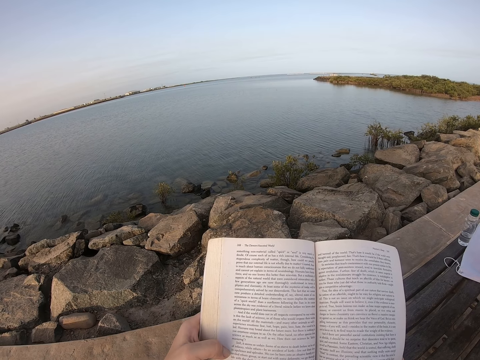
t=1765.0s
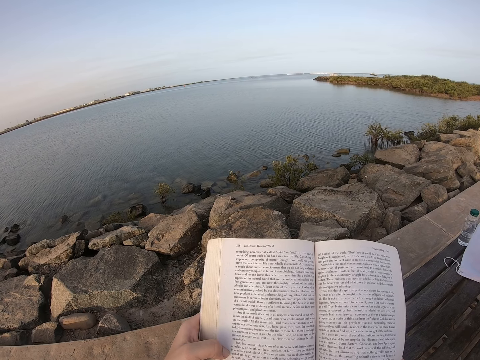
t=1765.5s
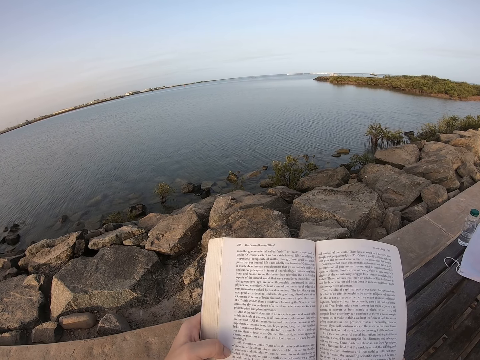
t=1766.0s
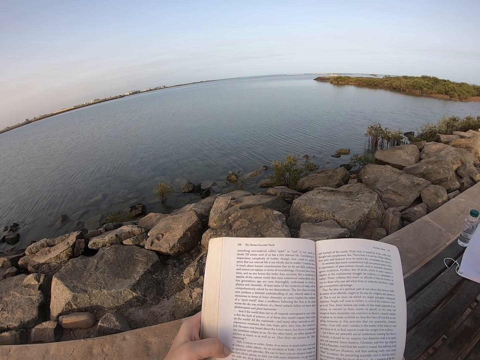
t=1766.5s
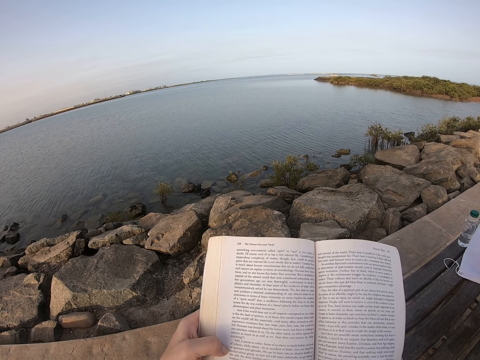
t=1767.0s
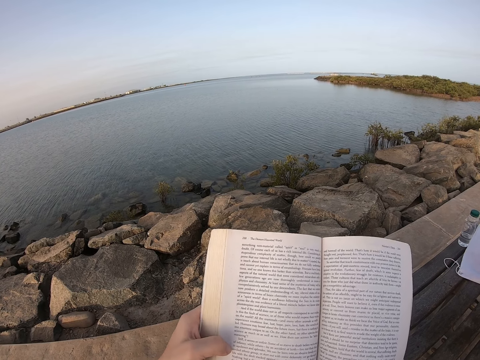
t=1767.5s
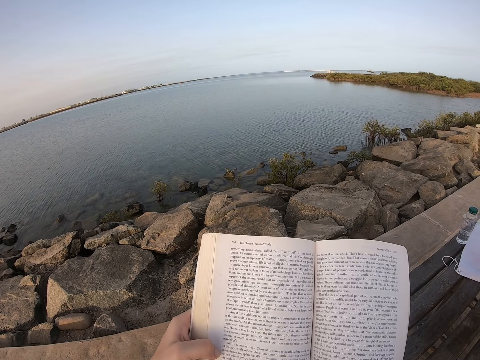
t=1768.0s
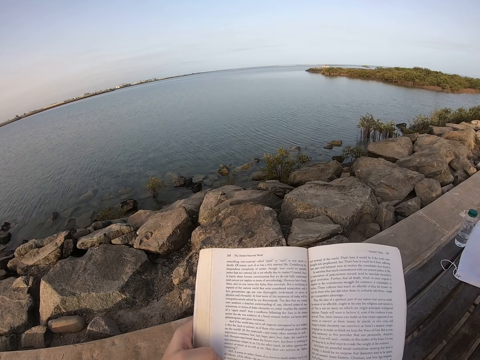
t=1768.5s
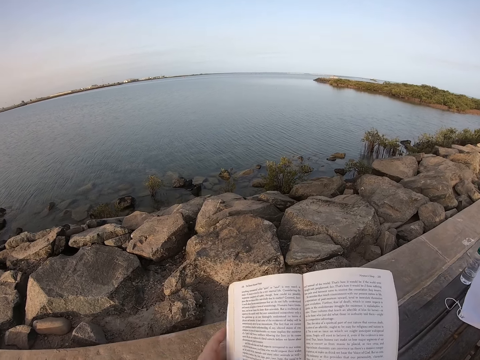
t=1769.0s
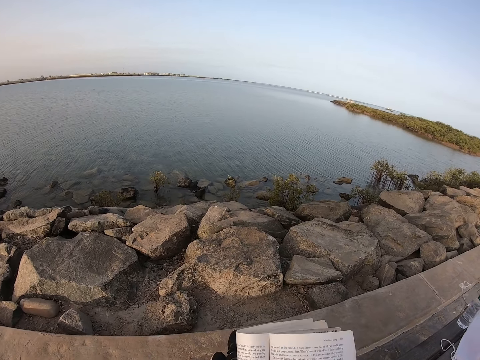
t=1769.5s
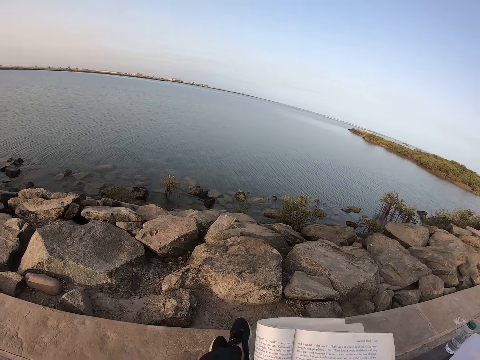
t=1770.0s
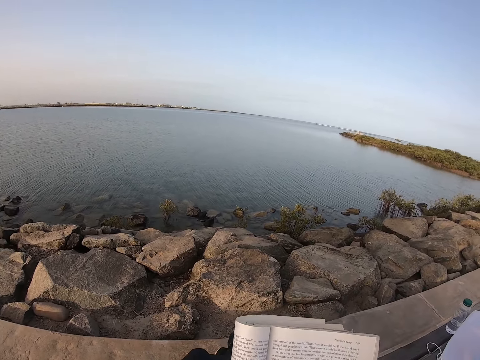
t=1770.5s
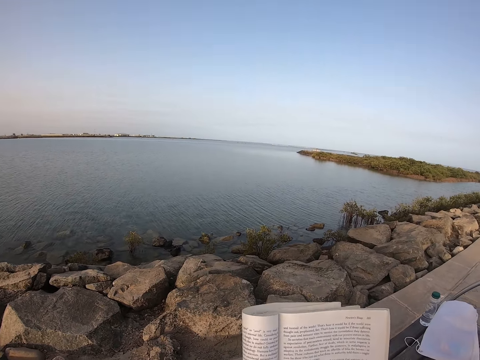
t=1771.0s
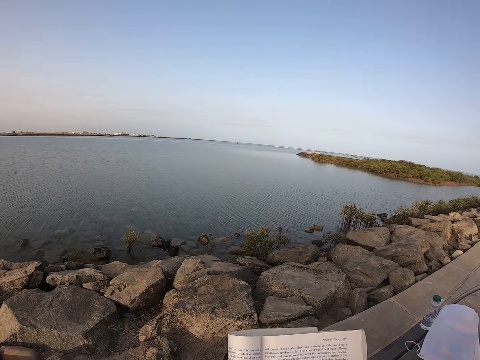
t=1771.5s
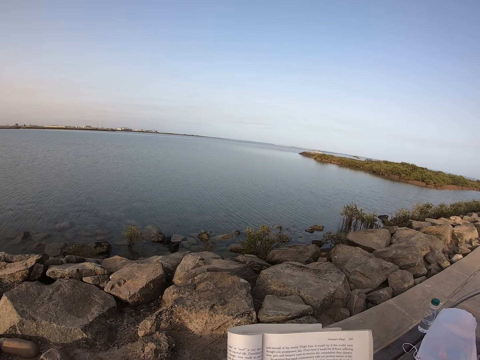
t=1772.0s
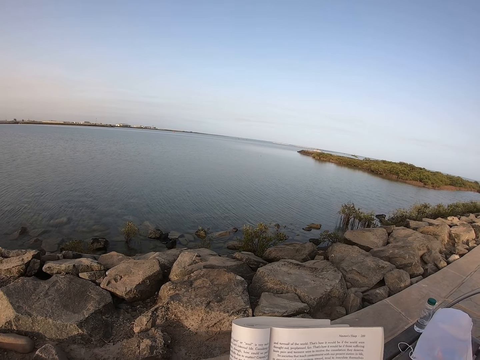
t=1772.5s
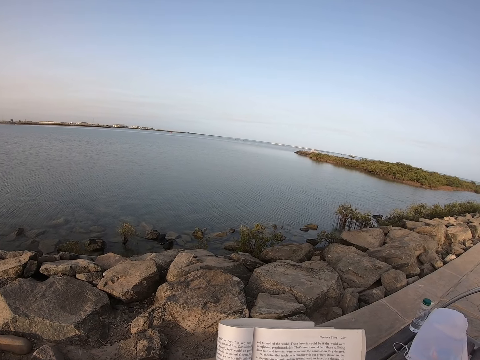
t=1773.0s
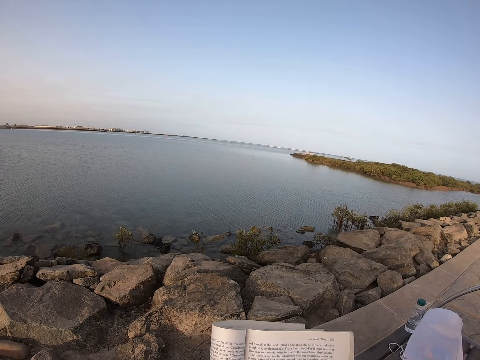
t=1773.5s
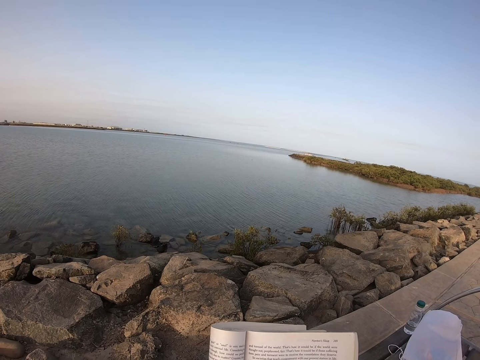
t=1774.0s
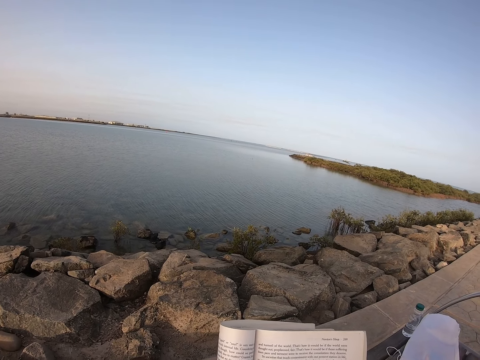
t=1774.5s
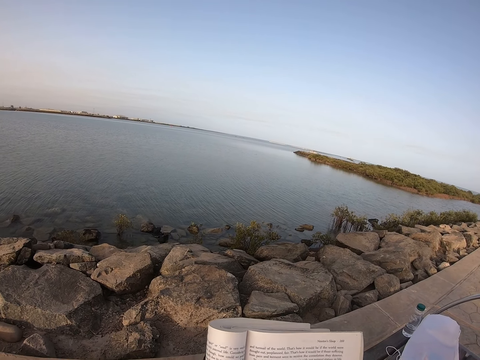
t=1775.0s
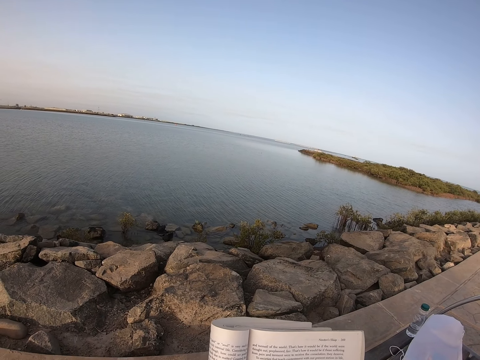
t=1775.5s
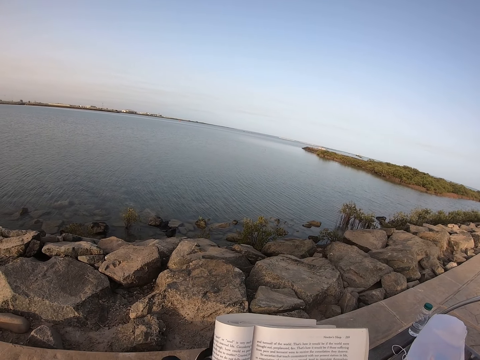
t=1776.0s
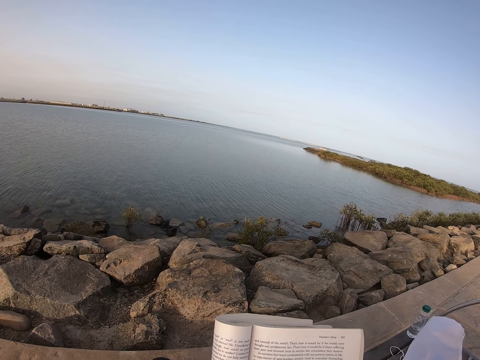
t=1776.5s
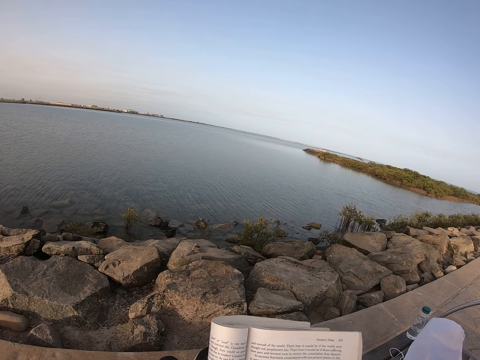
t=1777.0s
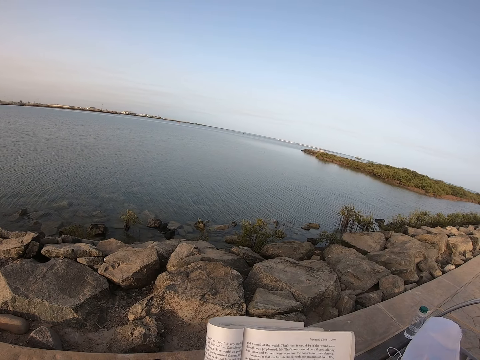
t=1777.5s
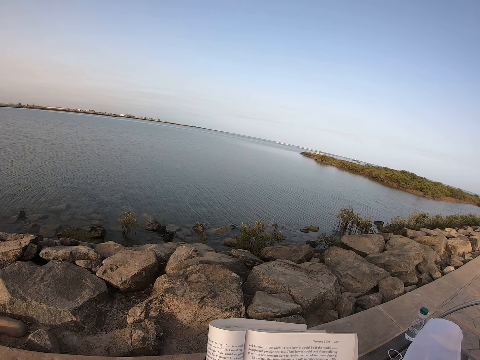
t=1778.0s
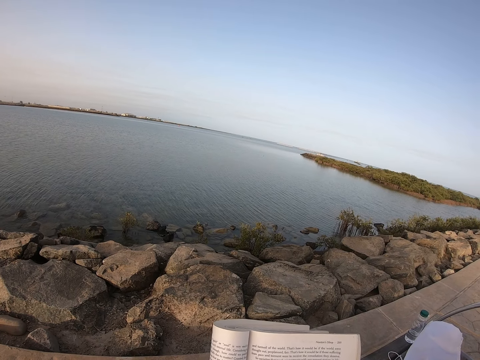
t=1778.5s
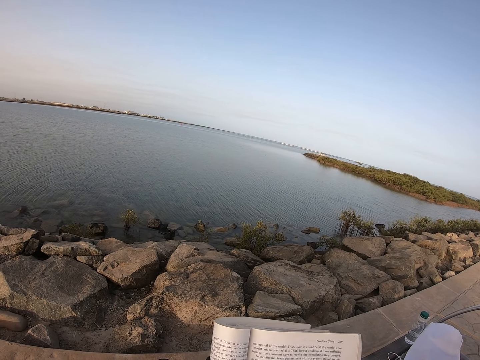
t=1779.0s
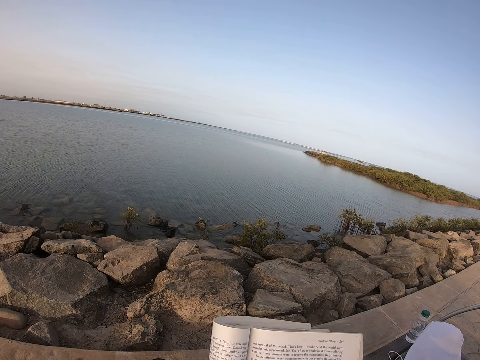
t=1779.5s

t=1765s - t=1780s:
The camera wearer moves the book. They lean forward. They fold the book. They lean back. They hold the book with both hands. They read the book.

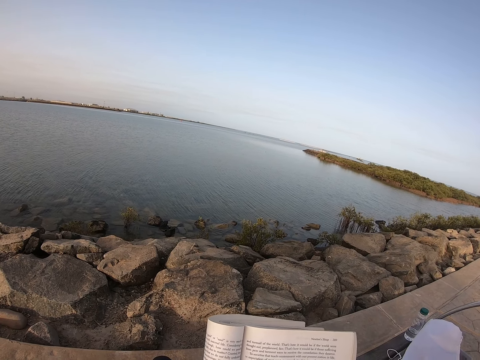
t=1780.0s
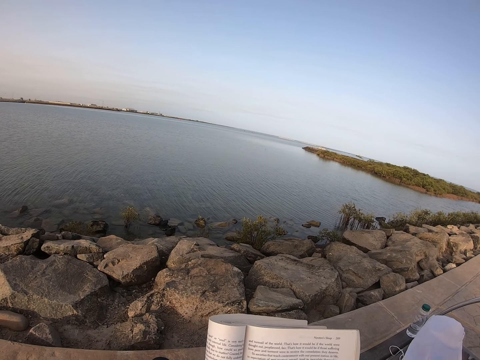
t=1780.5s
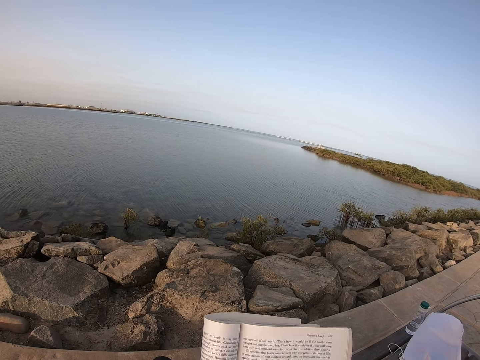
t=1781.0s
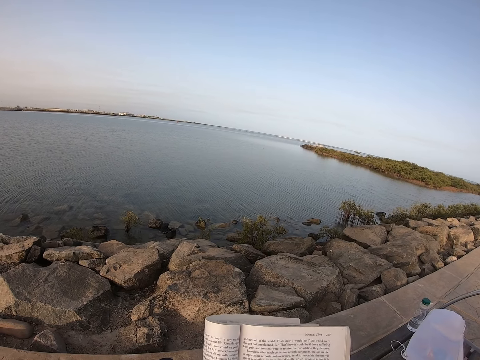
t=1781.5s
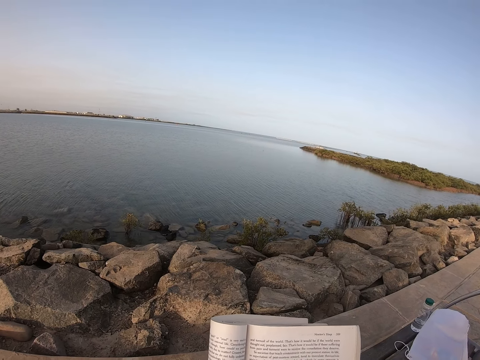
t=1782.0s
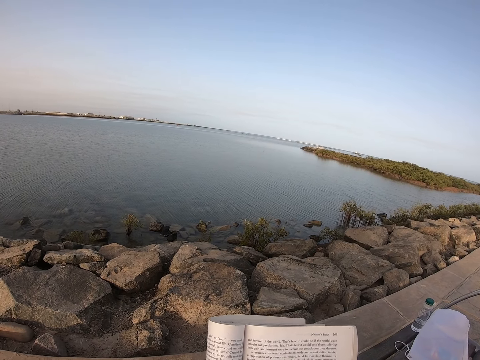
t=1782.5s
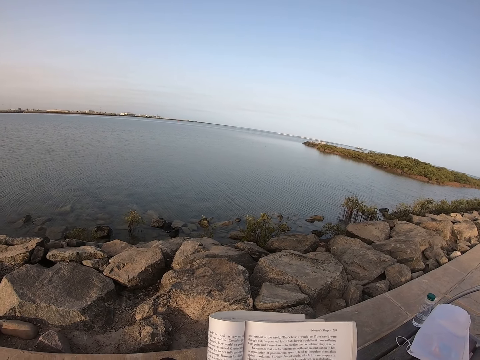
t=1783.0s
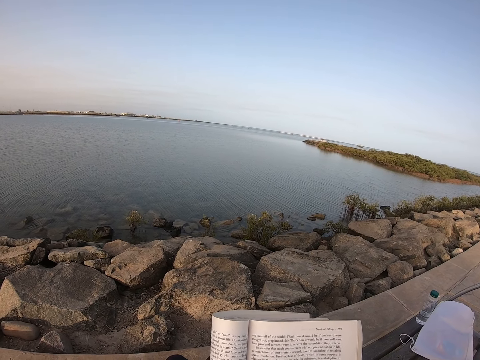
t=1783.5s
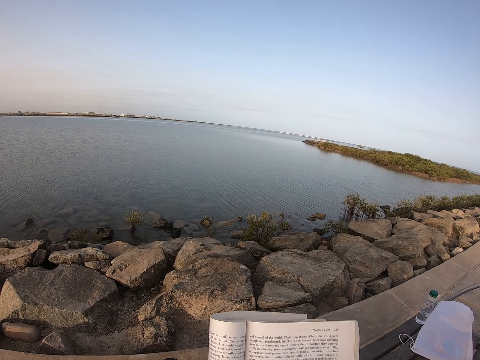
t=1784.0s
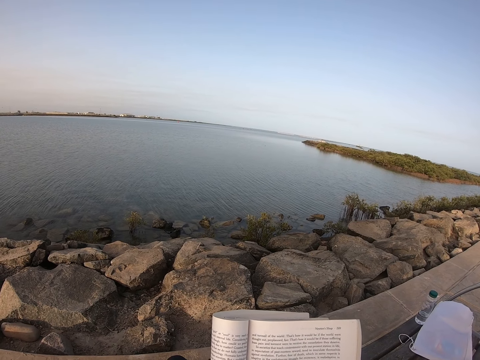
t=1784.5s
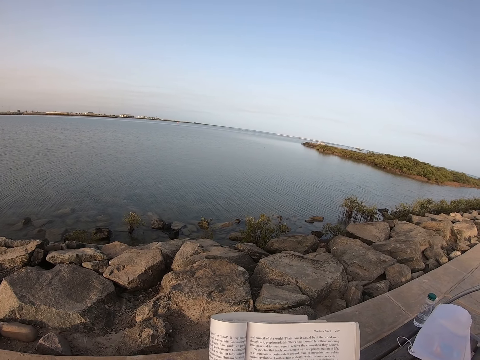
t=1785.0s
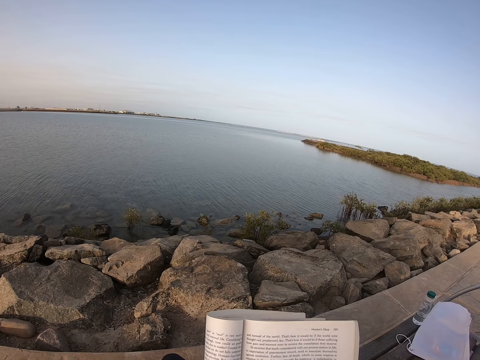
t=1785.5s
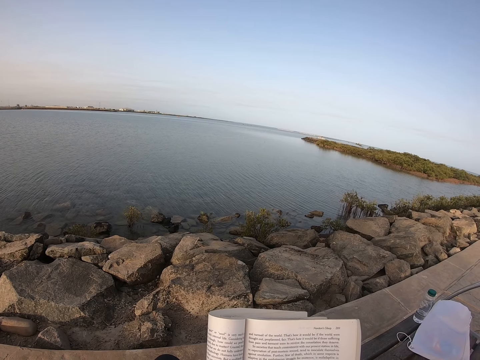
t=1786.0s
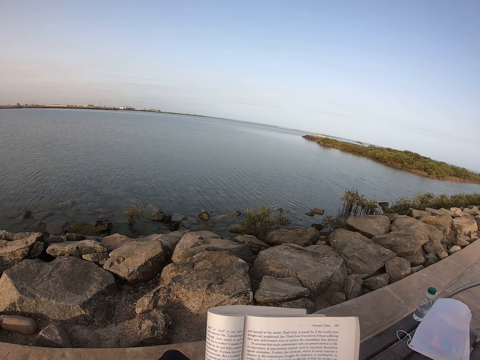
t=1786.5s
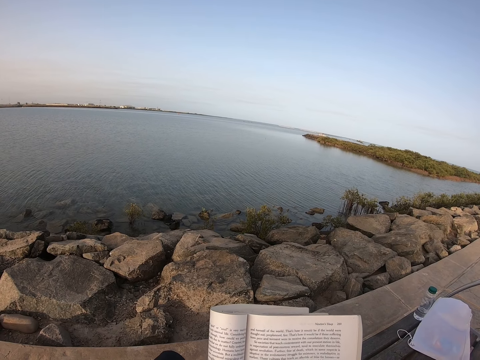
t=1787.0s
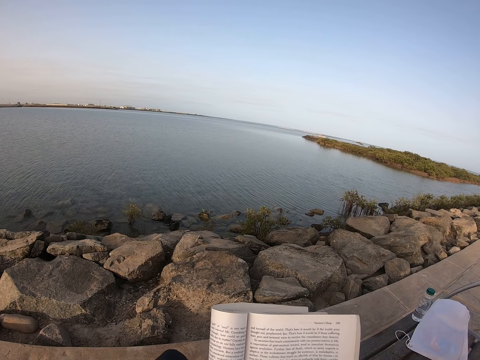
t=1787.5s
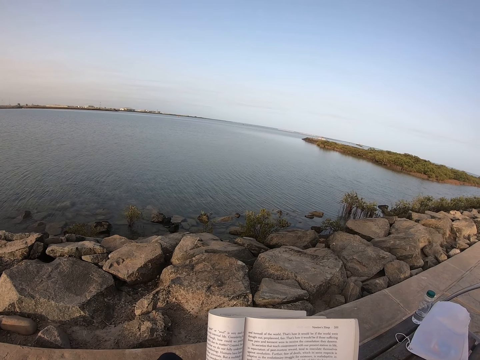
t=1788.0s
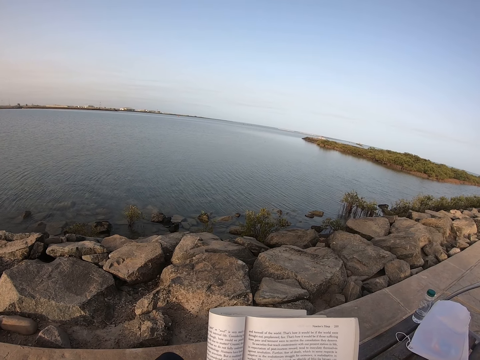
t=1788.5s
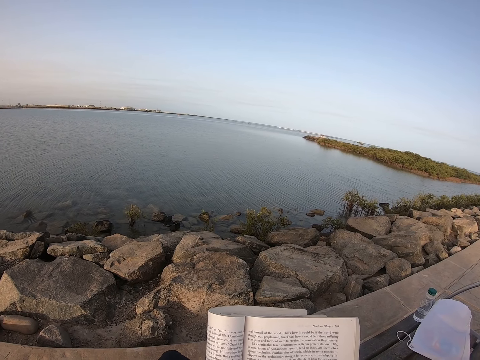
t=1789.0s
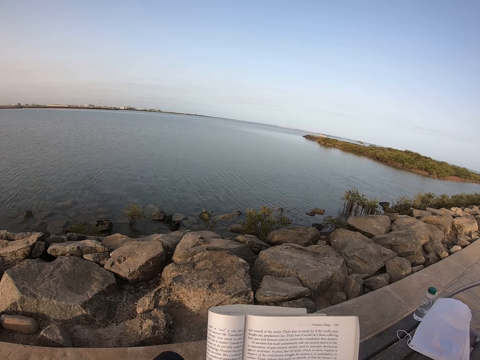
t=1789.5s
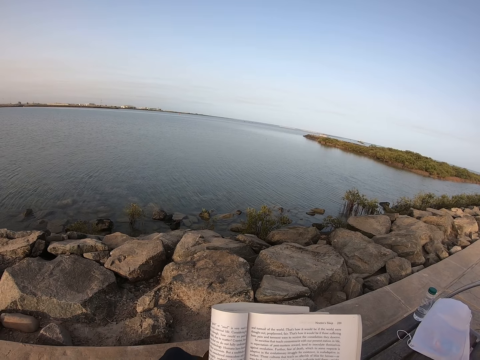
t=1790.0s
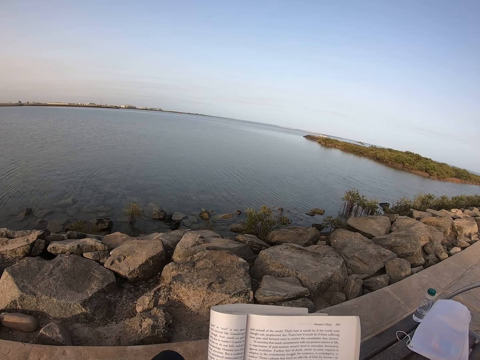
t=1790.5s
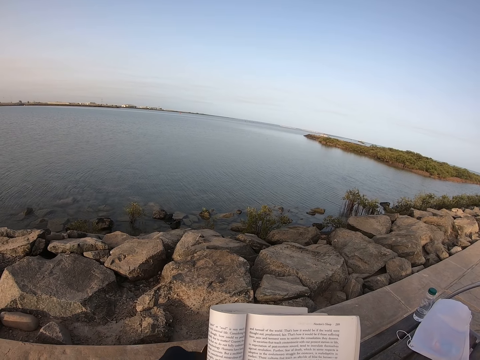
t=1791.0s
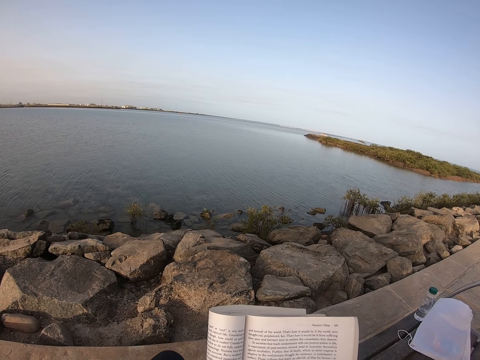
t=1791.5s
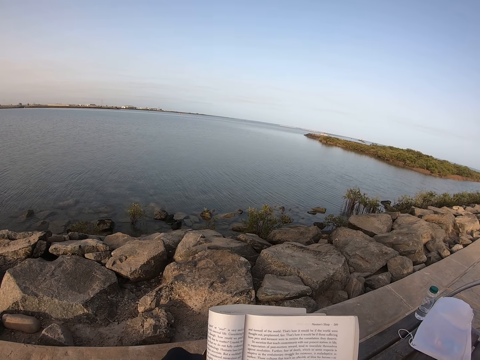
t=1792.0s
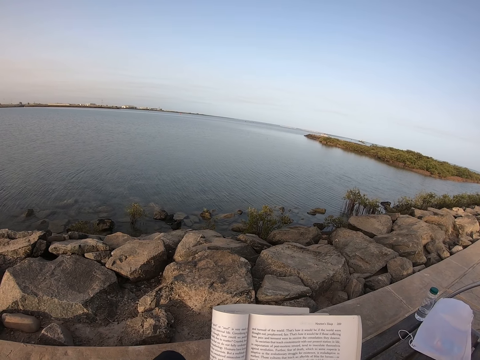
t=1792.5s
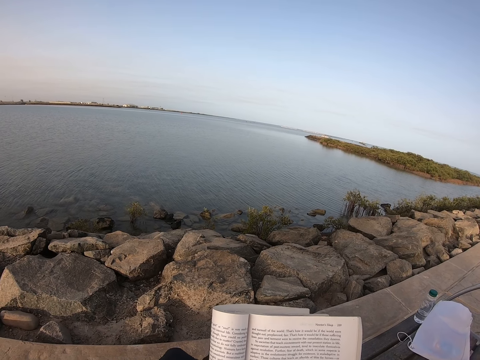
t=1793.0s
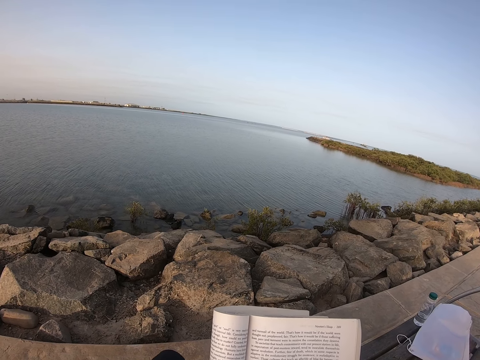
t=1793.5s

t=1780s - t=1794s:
The camera wearer swings her left leg.
